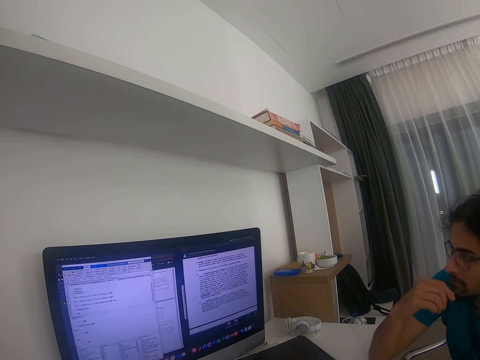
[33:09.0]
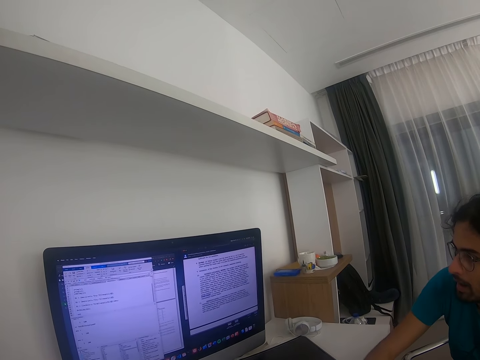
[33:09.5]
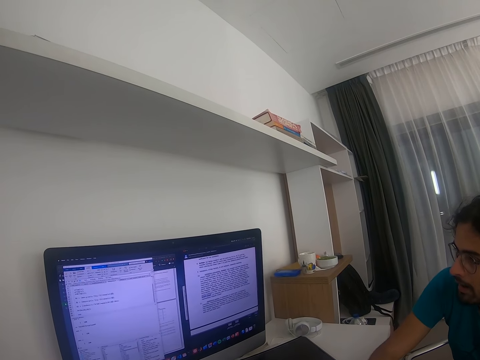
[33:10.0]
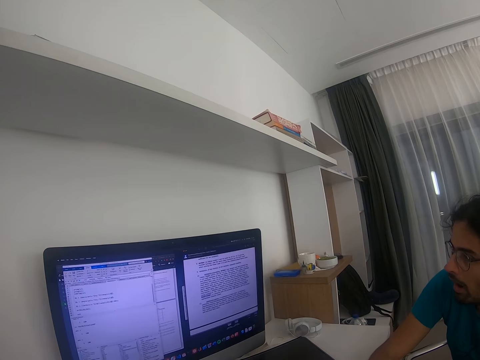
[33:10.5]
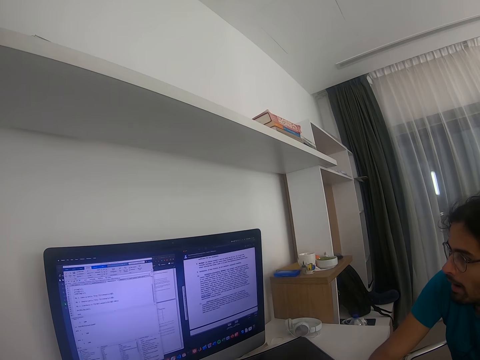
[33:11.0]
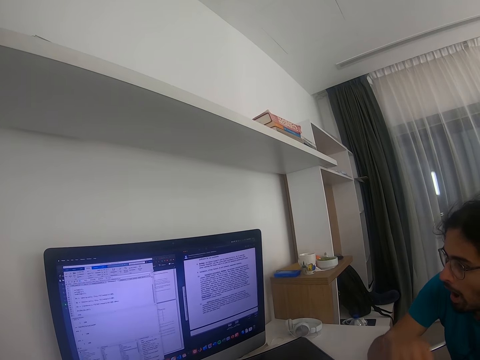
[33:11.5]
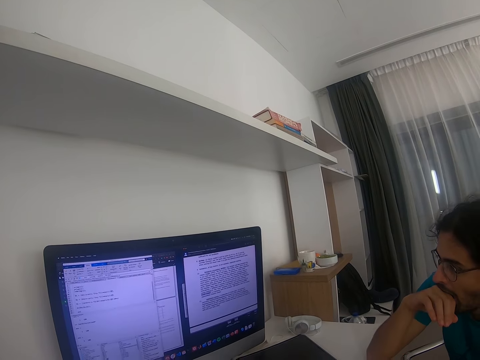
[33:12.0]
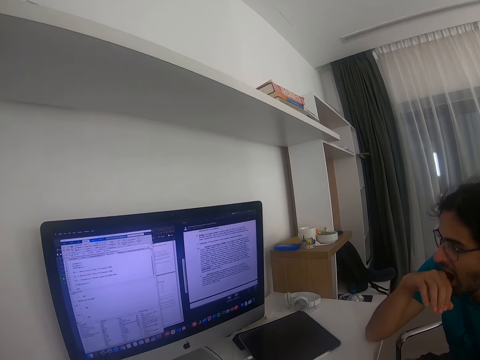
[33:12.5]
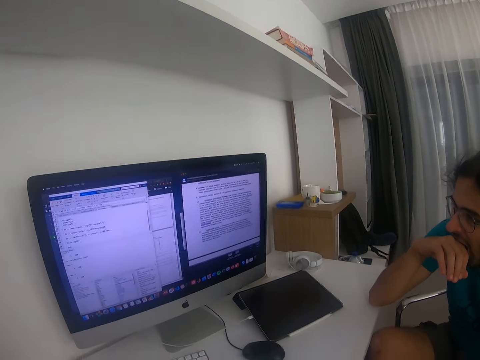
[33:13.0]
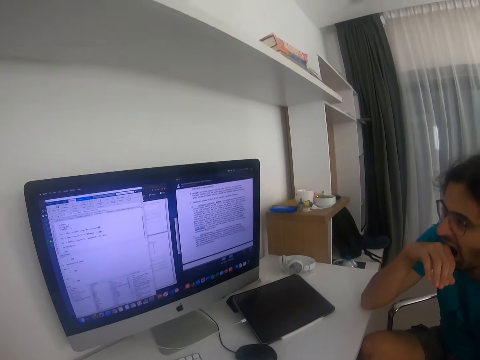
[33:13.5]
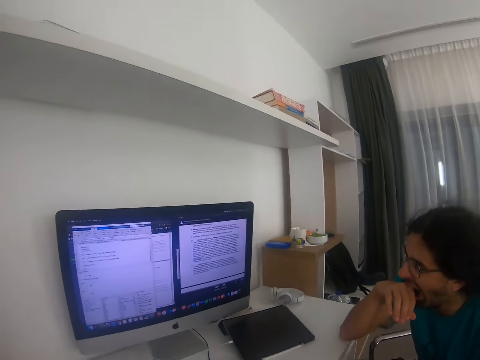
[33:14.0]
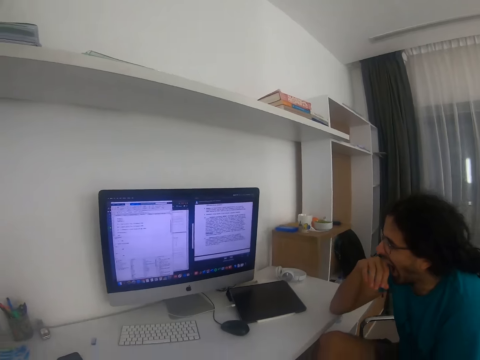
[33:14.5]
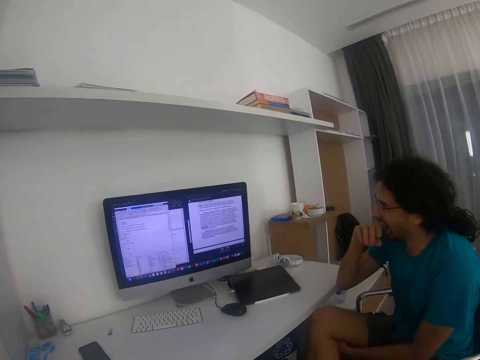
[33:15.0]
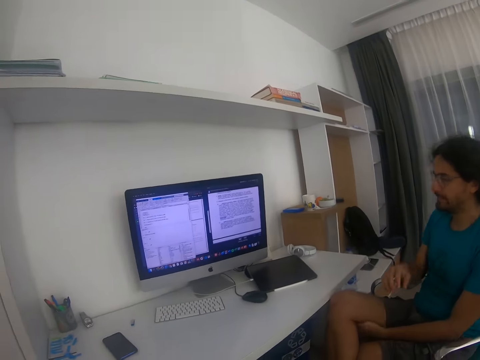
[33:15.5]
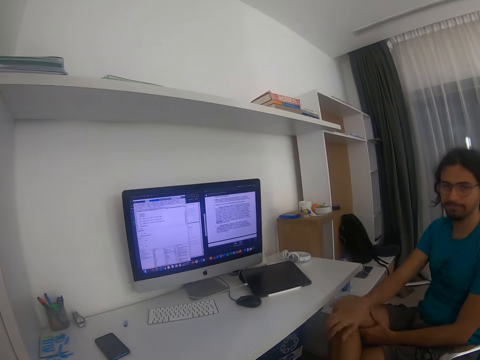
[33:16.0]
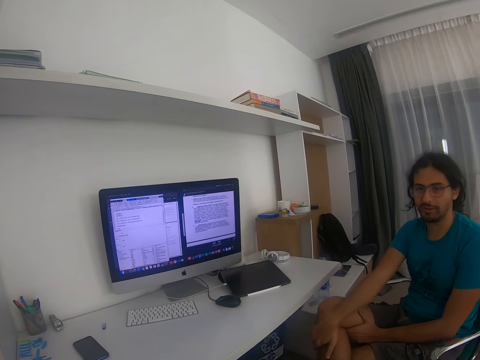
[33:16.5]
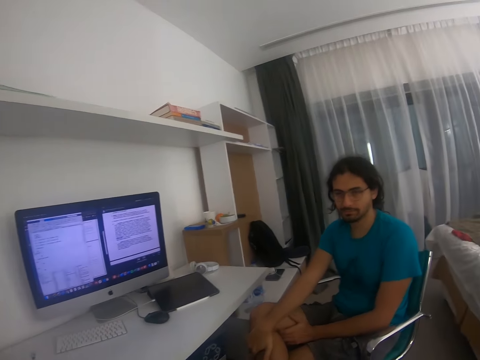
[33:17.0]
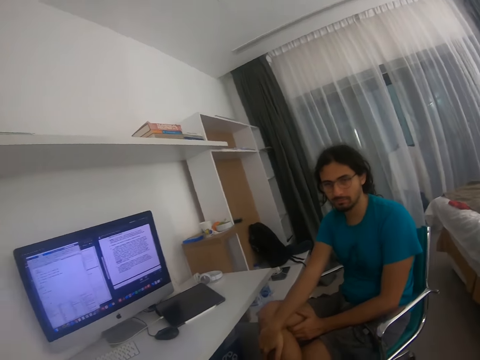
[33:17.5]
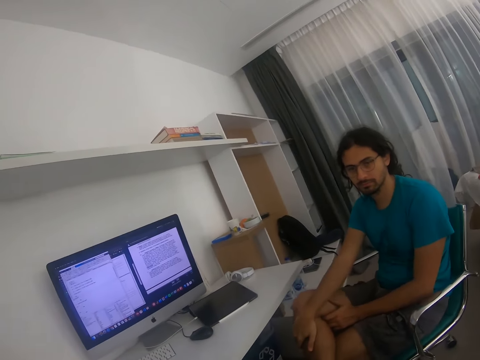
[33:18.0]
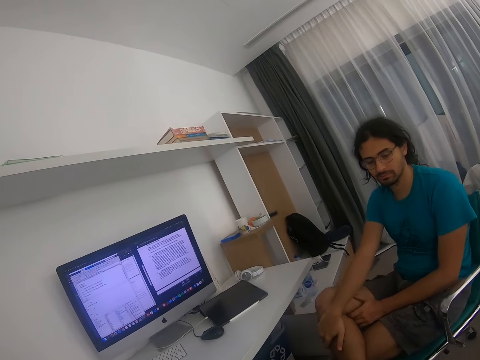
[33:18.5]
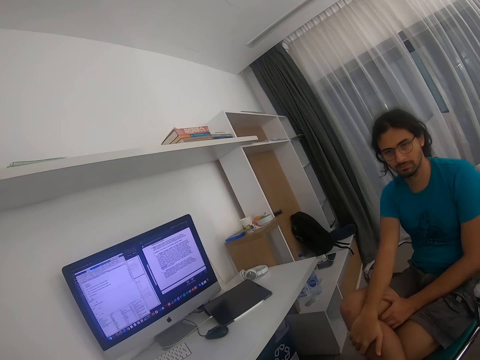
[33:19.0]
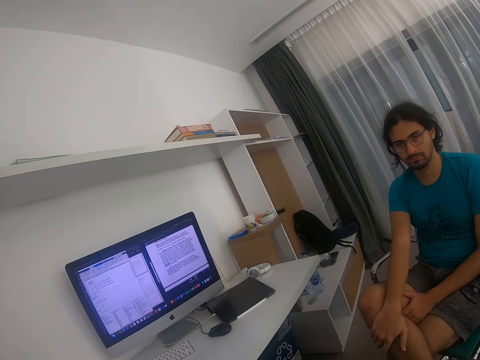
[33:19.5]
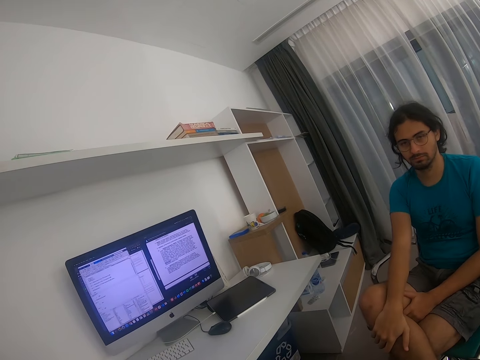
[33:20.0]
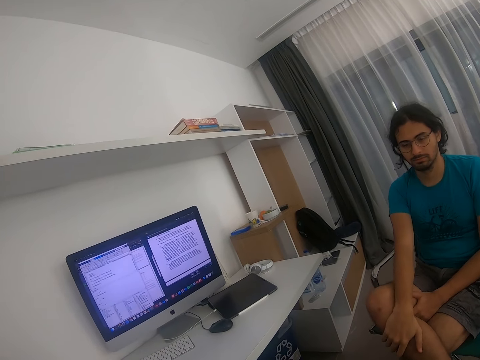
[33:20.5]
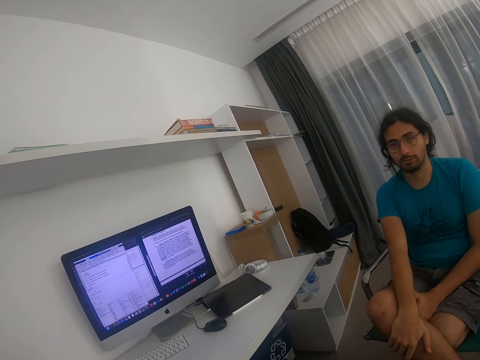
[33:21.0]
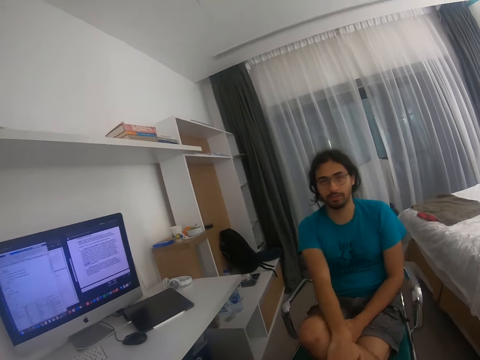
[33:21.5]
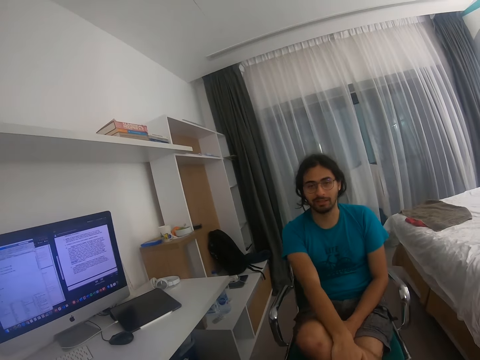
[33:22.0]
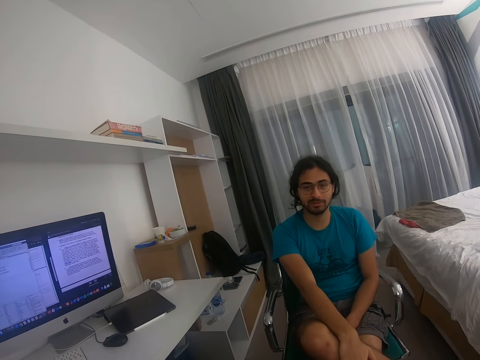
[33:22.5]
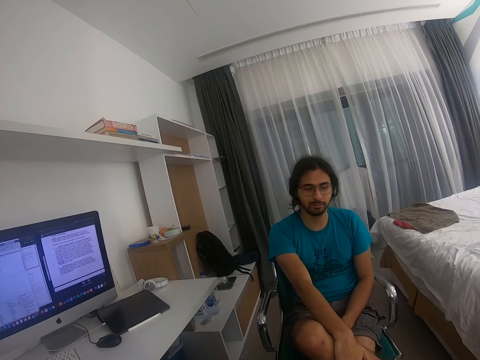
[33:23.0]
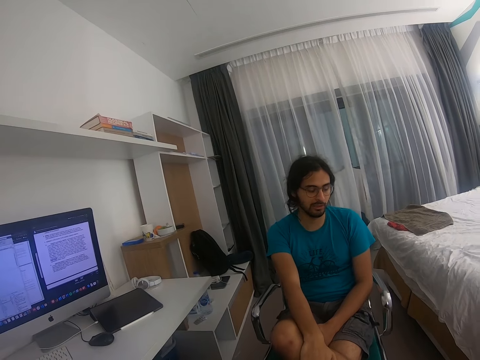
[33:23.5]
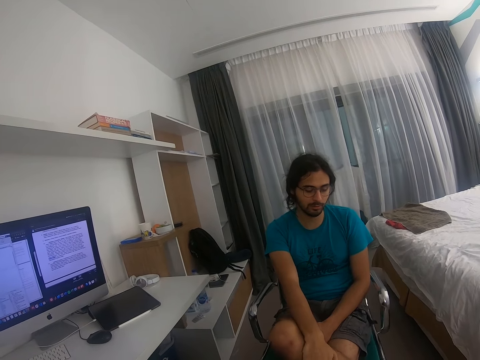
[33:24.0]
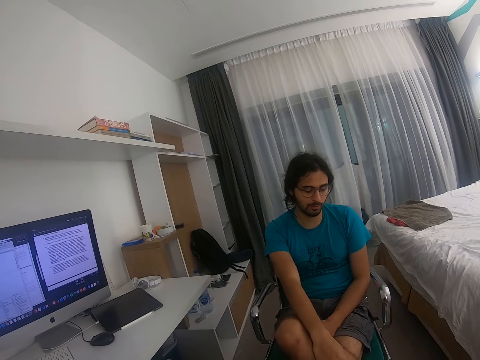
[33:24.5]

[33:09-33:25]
A man puts down his hand. The man lifts his hand. The man puts down his hand. The camera wearer talks to the man. They look at the man. The man looks at the camera wearer.

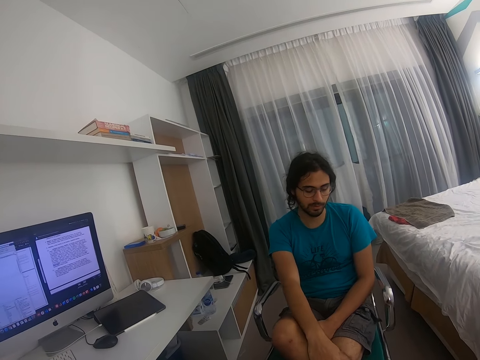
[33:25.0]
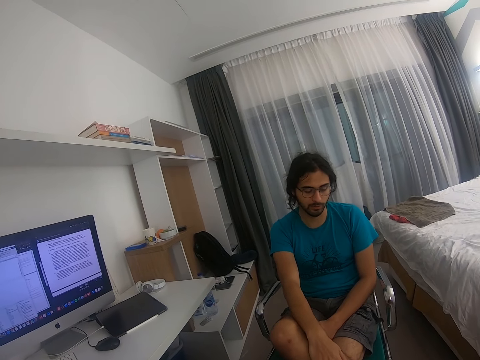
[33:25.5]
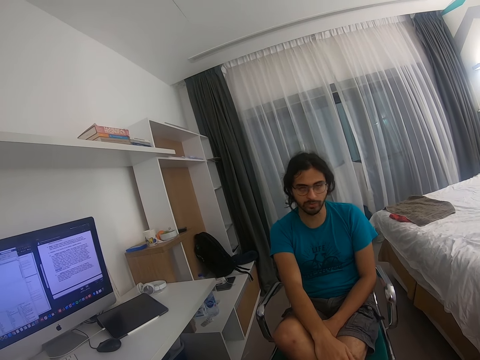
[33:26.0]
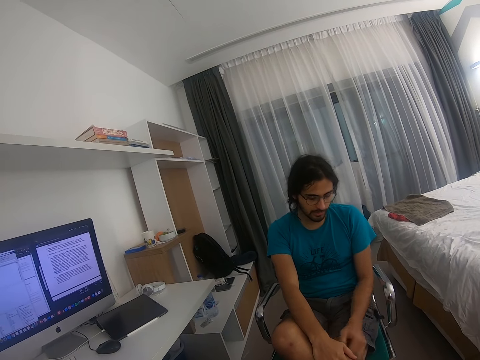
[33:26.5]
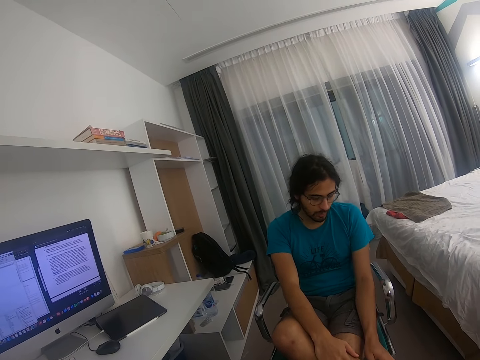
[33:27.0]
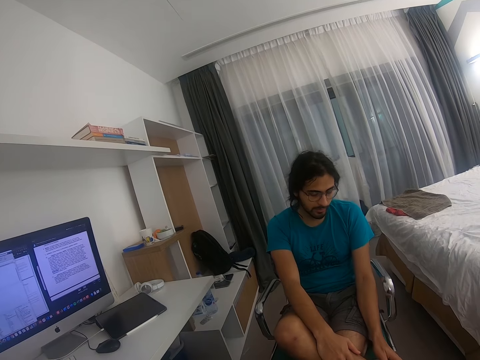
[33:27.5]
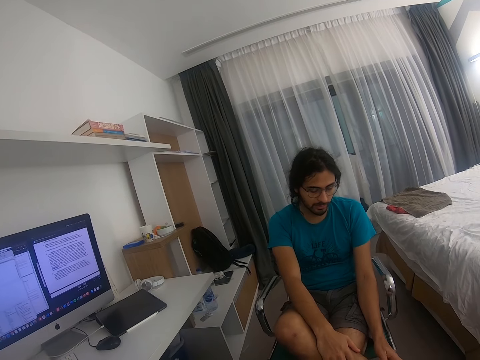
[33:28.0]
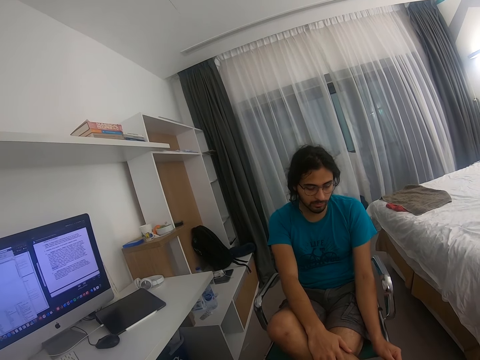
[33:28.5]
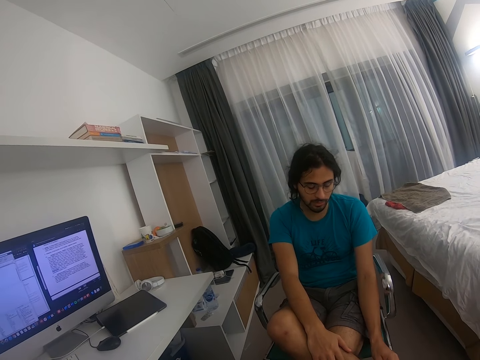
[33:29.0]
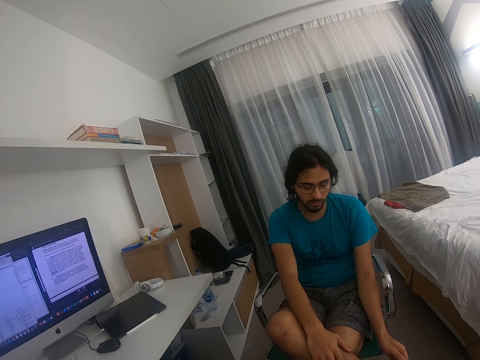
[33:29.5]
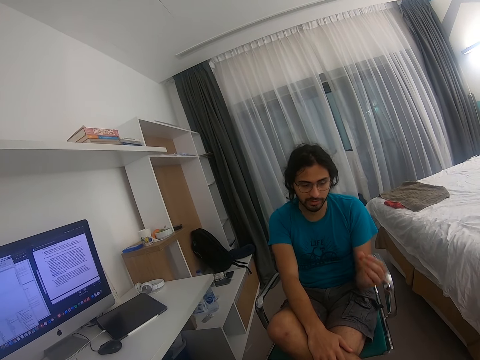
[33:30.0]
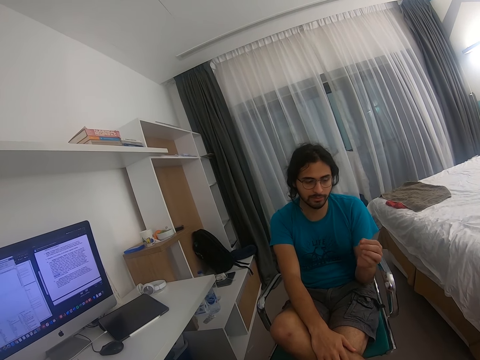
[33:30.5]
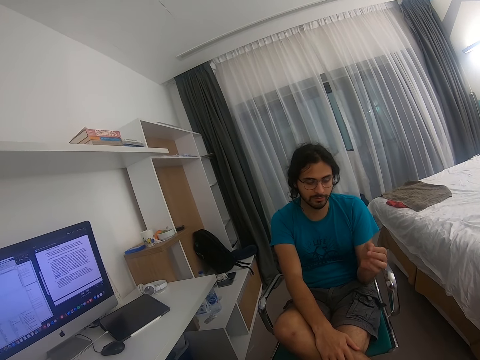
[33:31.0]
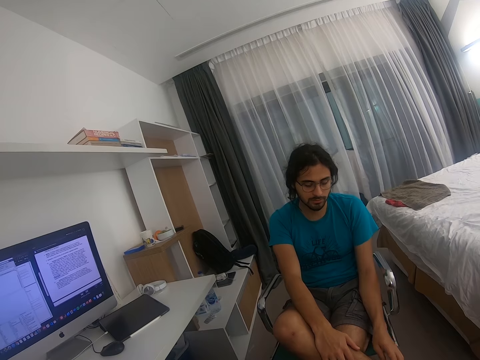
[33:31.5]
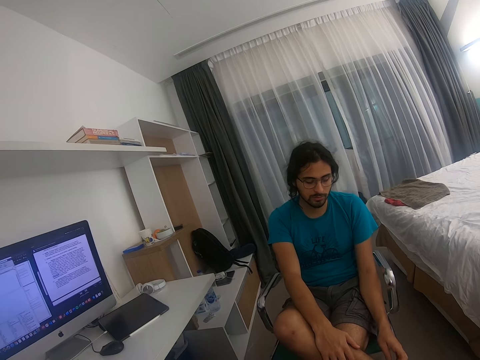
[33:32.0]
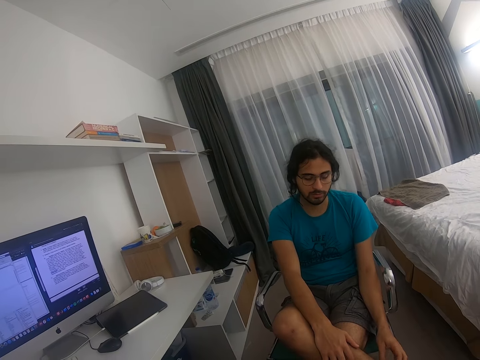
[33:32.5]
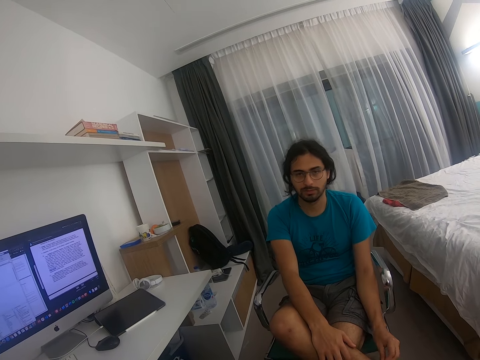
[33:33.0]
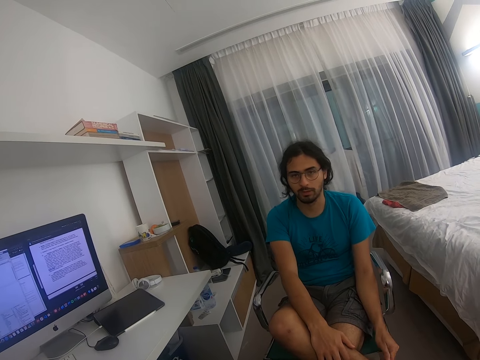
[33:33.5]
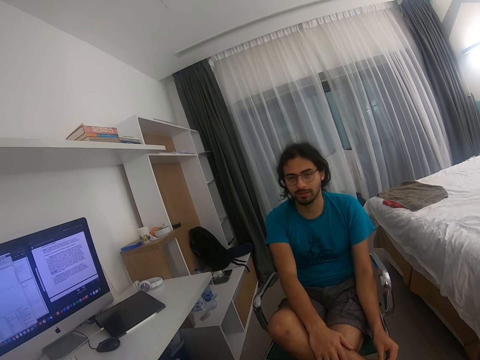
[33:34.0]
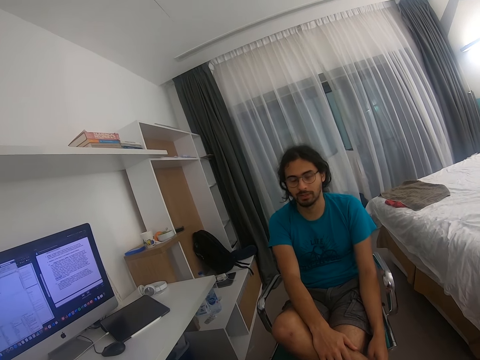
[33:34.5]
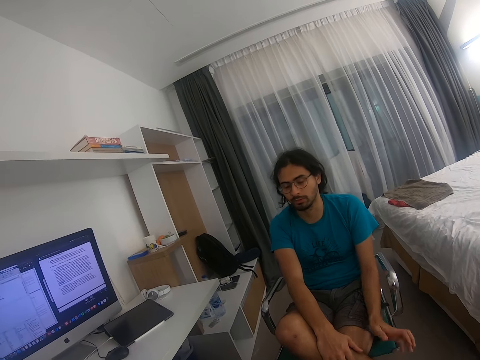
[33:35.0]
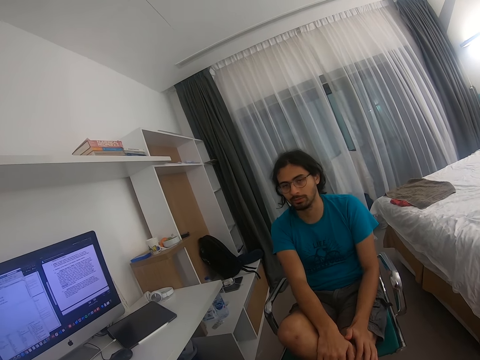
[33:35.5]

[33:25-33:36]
A man moves his hand.
